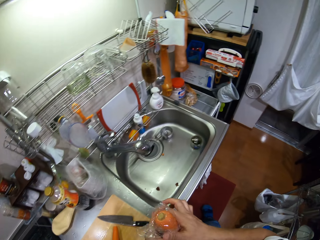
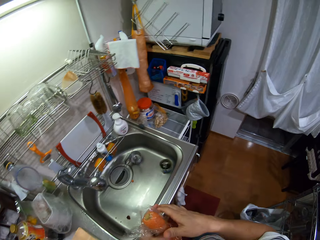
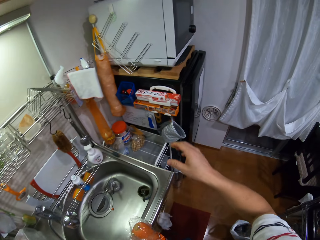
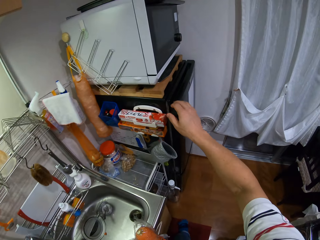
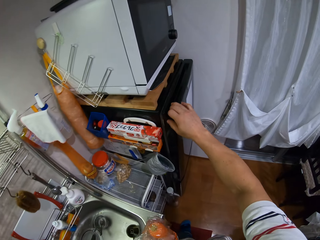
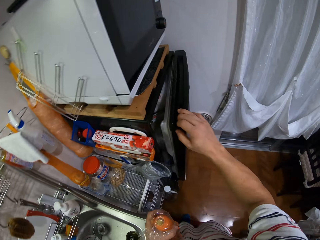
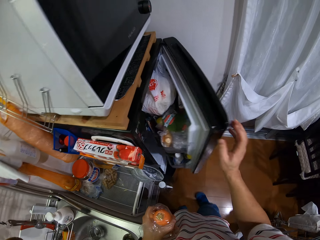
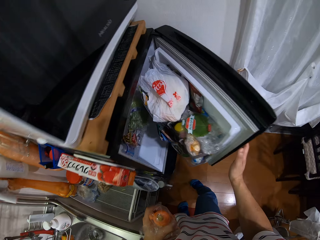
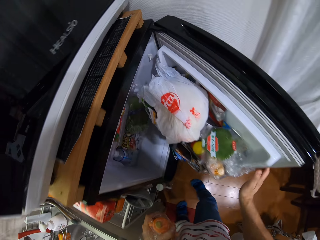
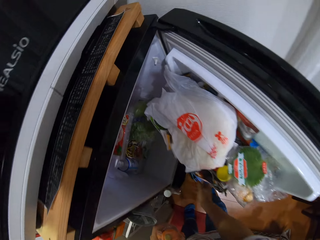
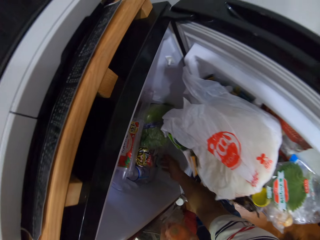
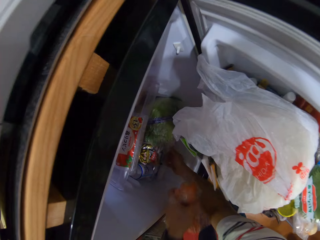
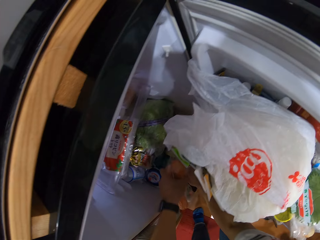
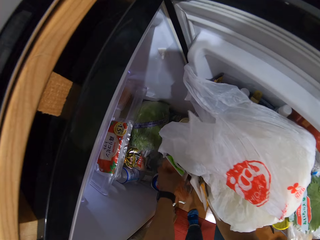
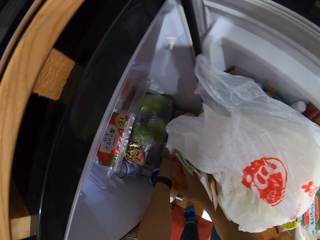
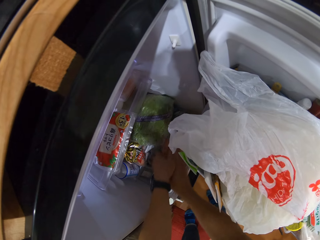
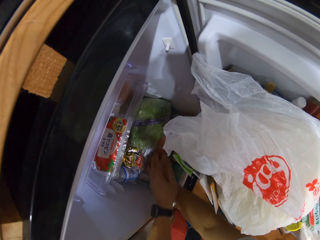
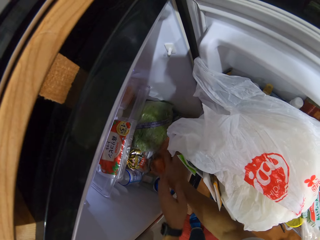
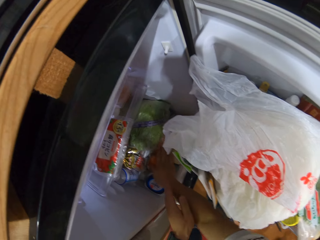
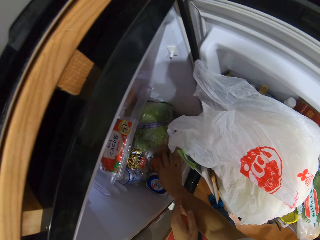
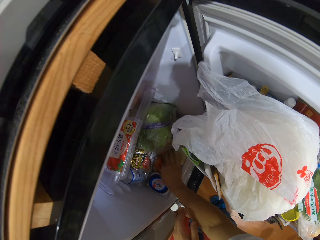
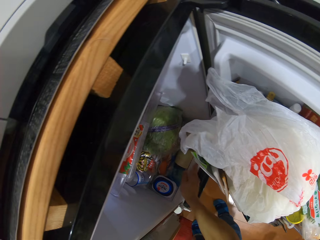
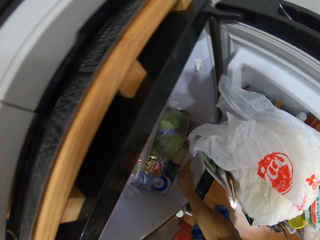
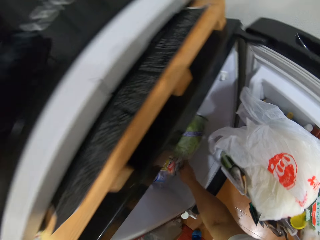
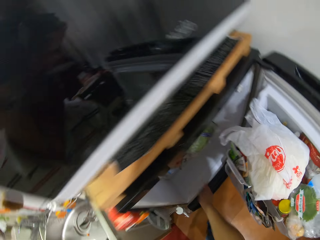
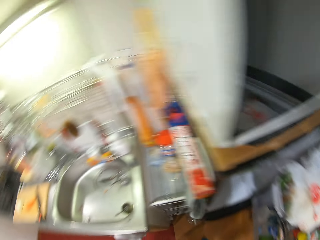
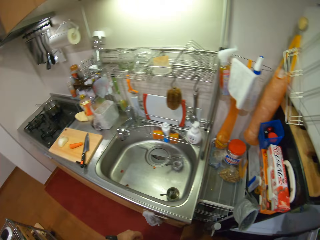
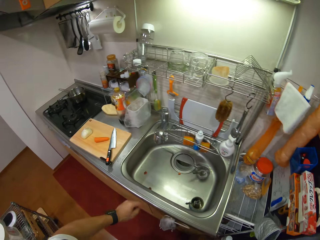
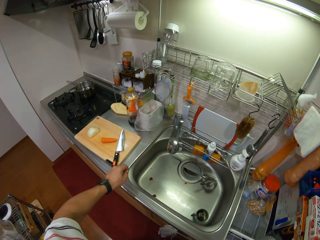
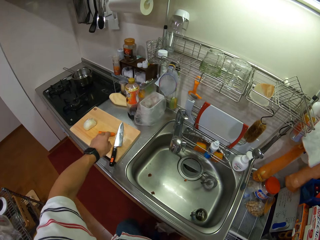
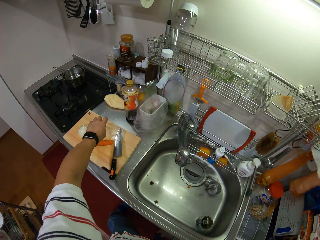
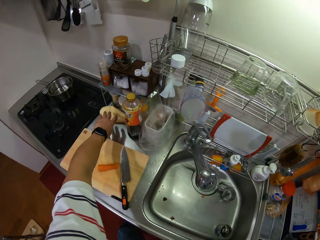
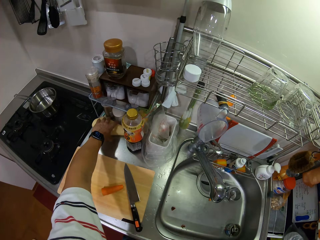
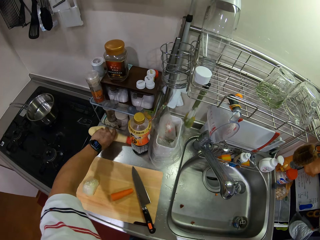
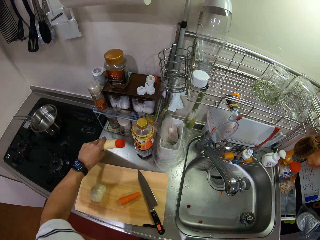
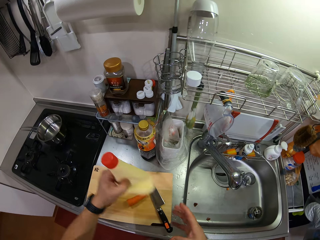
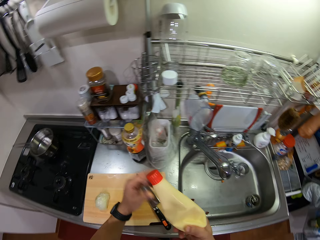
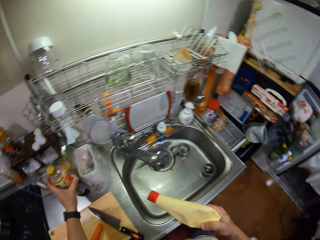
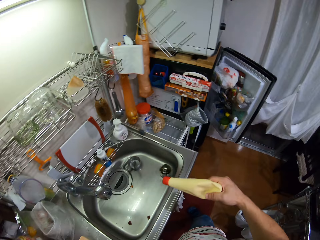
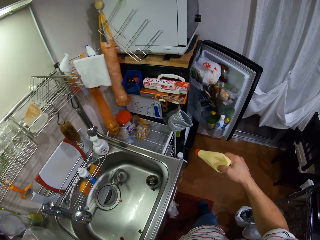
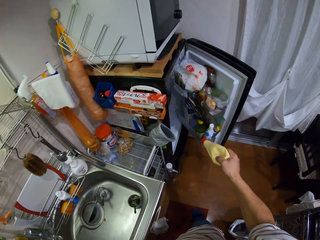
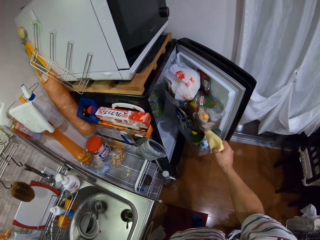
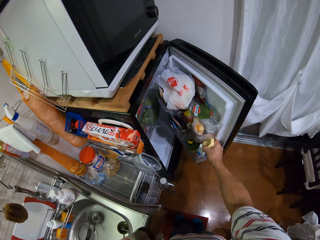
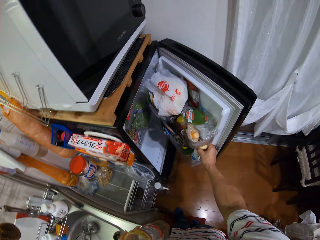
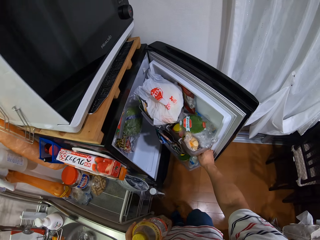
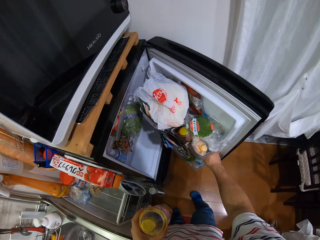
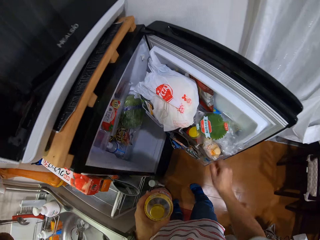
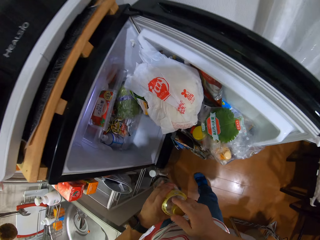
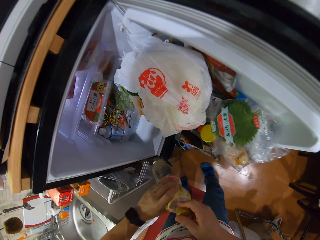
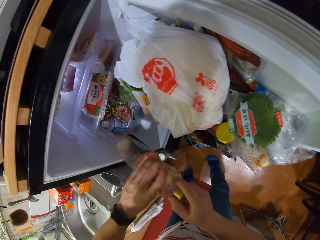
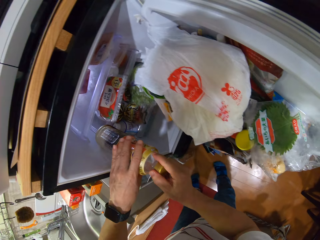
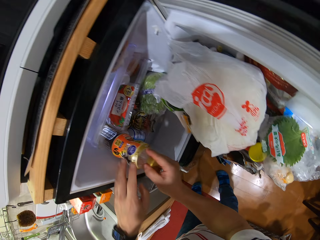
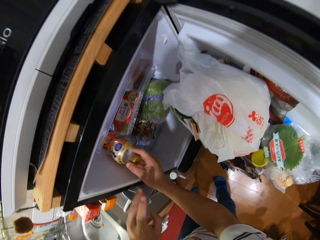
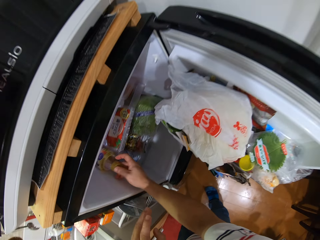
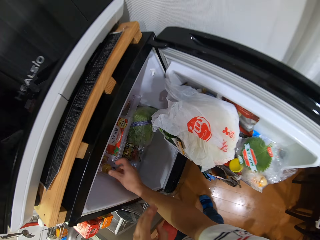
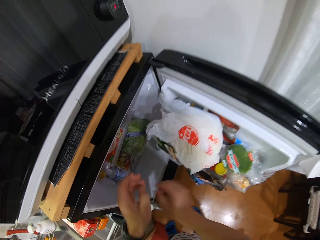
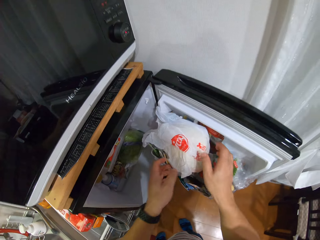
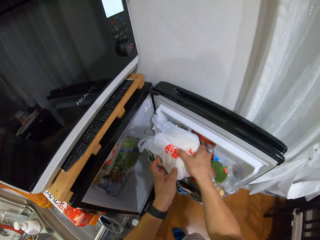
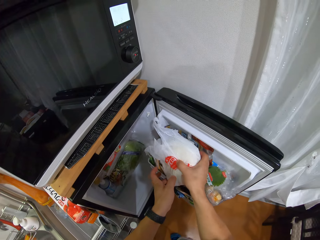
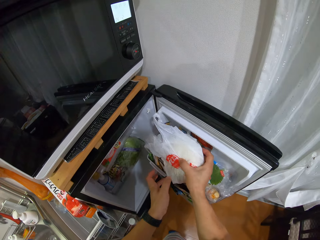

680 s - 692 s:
The camera wearer walks, looks around, and turns around. They open the fridge. They bend. They pull the storage container. They open the drawer in the fridge. They put the carrots in the fridge. They push the storage container. They close the fridge drawer. They turn around. They look around. They pick up the plastic bottle of spices on the kitchen counter. They take another bottle. They put the plastic bottle in the fridge. They hold the other bottle in the hand. They put the other bottle in the fridge.

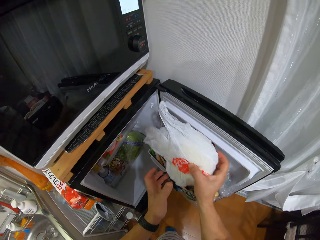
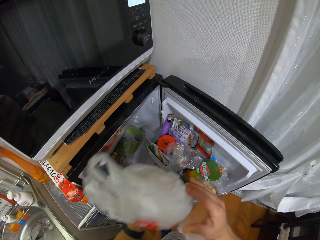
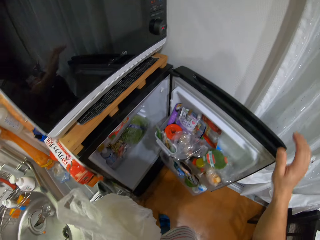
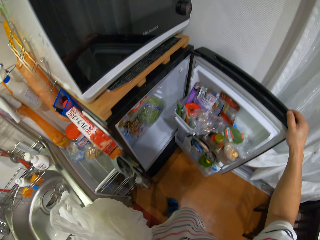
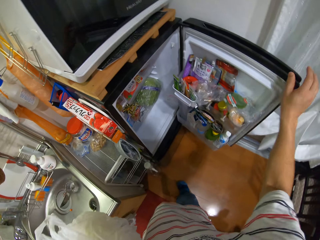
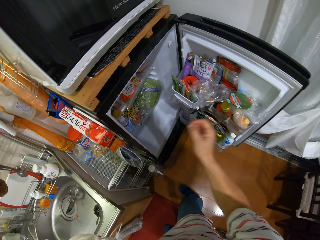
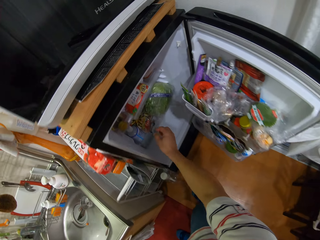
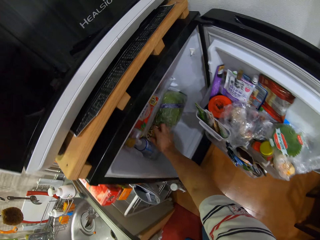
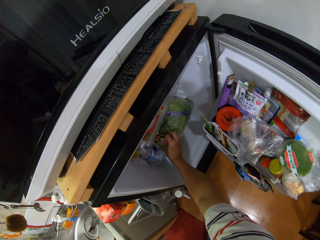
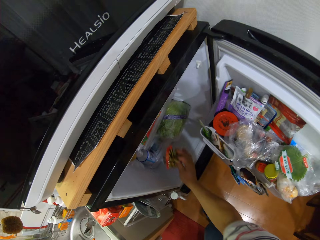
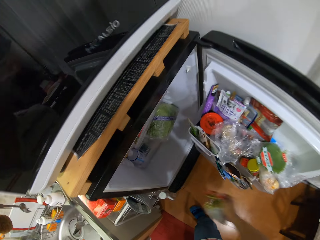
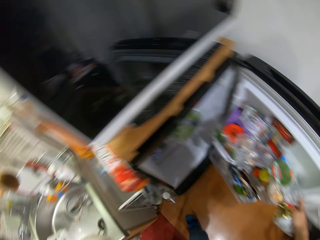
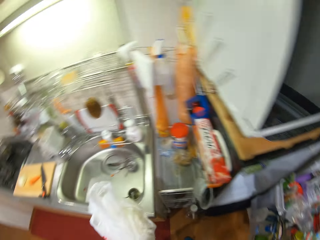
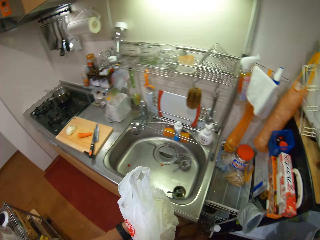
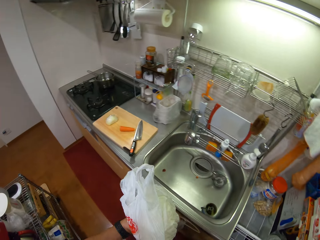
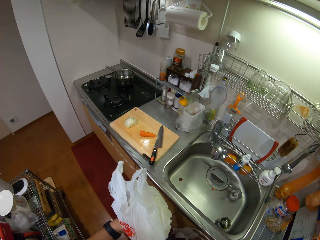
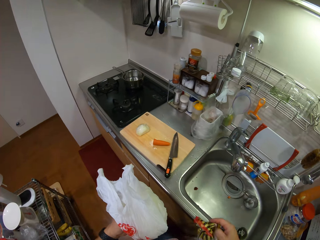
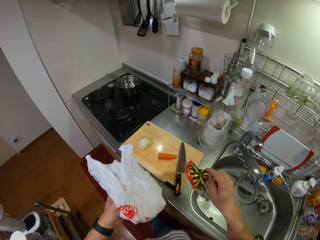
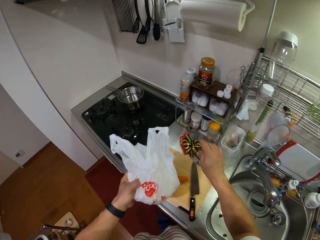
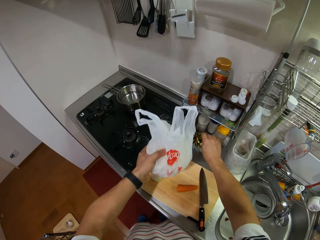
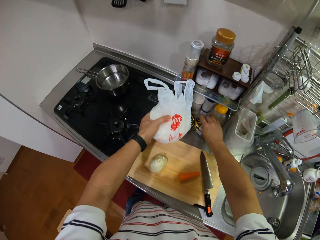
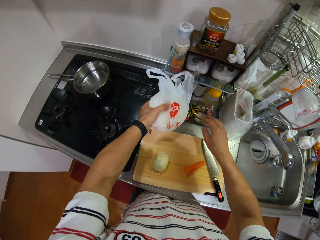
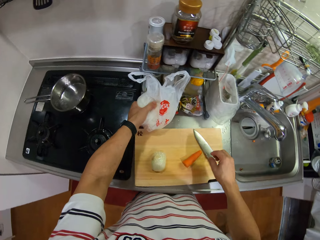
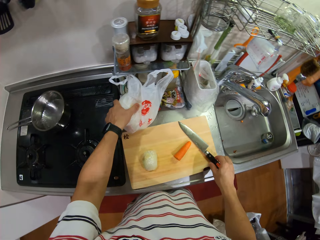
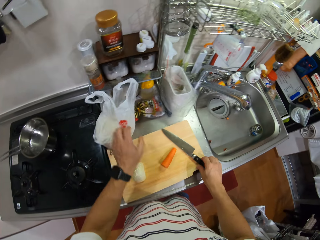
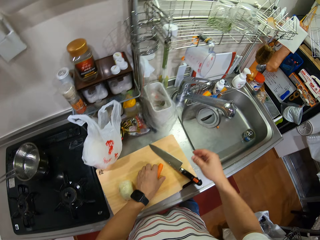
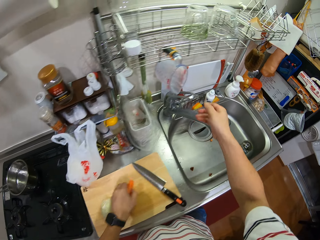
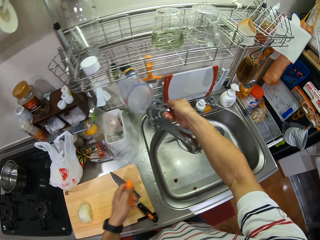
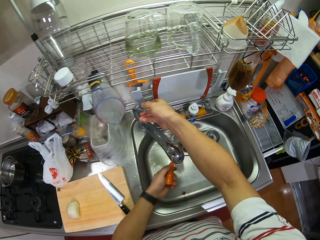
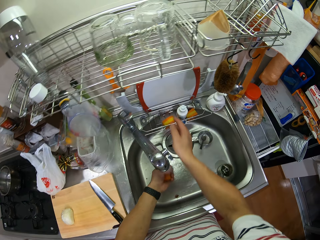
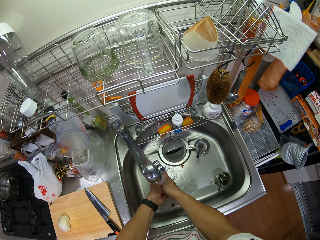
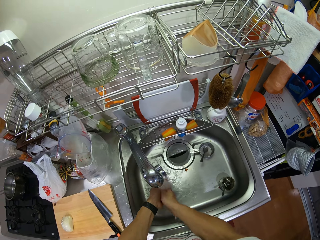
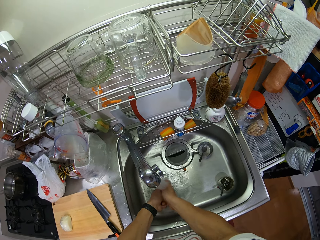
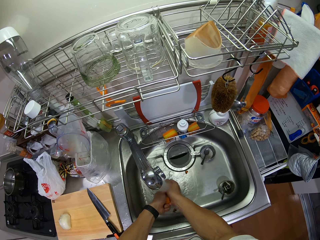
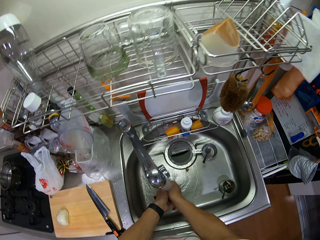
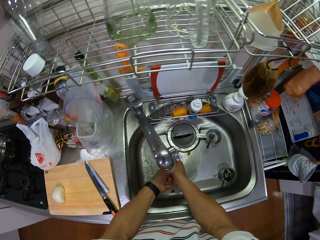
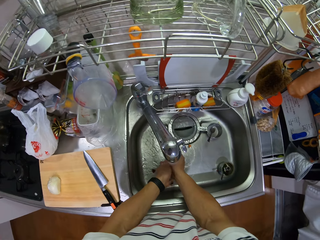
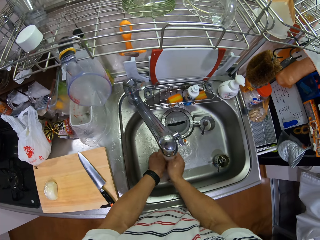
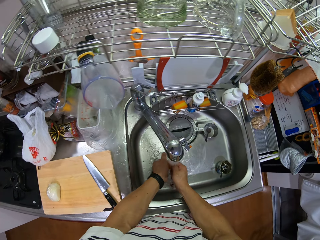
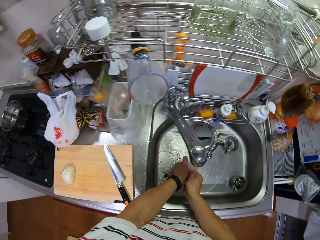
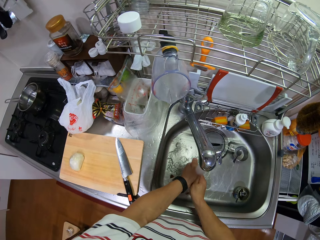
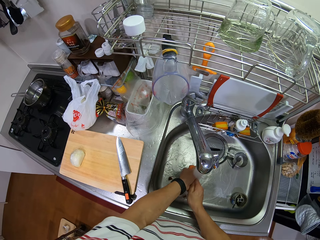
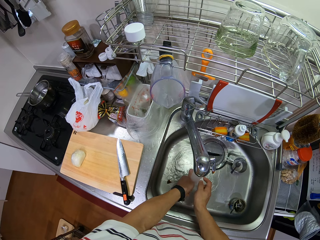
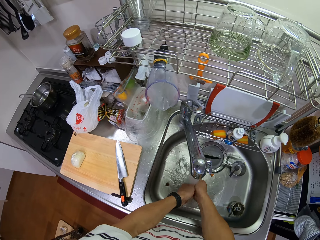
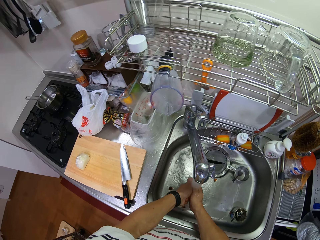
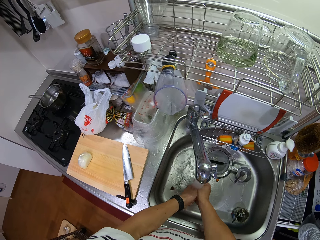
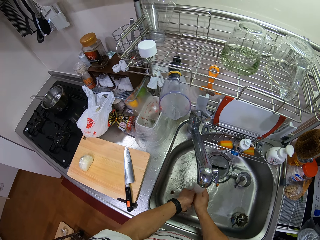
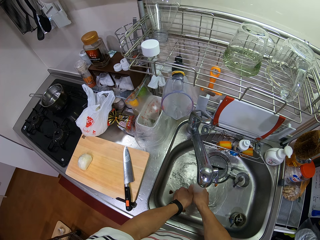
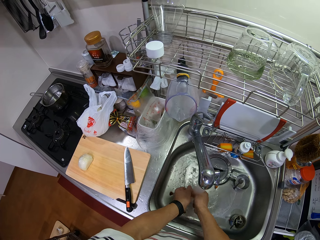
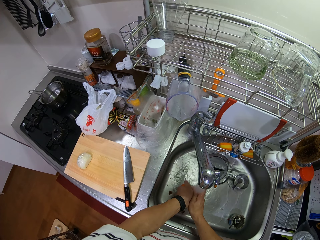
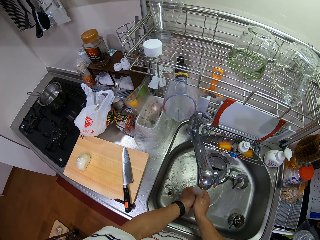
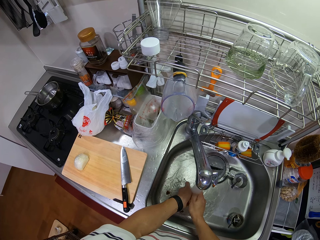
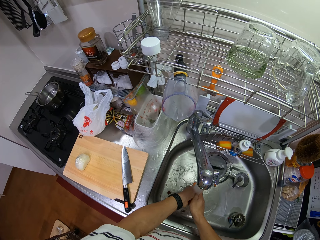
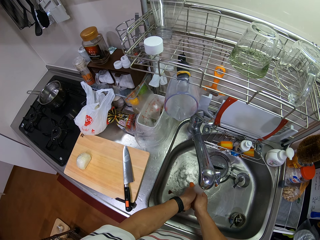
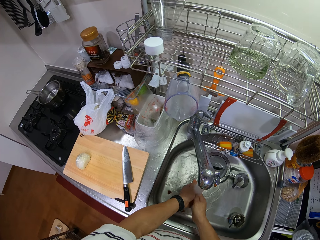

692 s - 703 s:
The camera wearer picks up a nylon paper bag in the fridge. They touch the fridge door. They stretch a hand in the fridge. They pick up another nylon paper bag in the fridge. They turn around, walk around, and look around. They put the nylon paper bag on the kitchen counter. They pick up the piece of the carrot on the chopping board. They open the tap. They wash the carrot.
